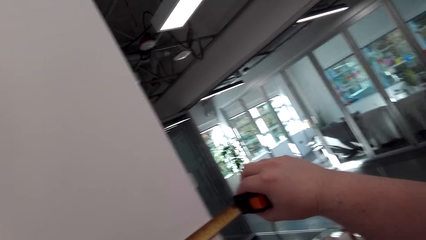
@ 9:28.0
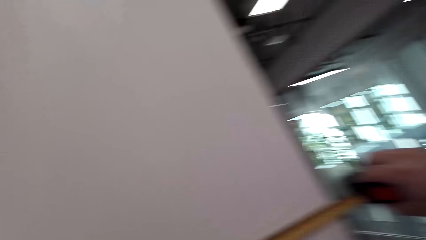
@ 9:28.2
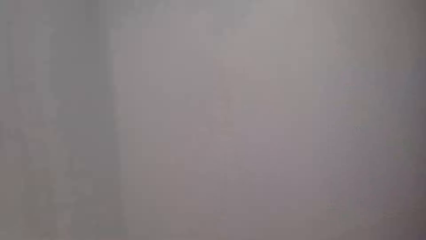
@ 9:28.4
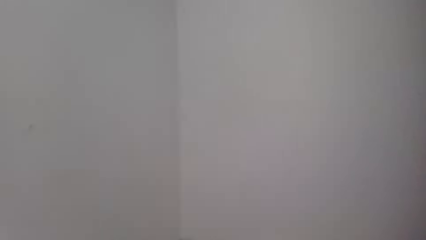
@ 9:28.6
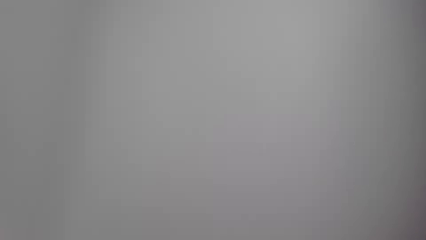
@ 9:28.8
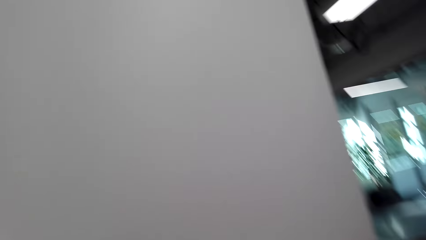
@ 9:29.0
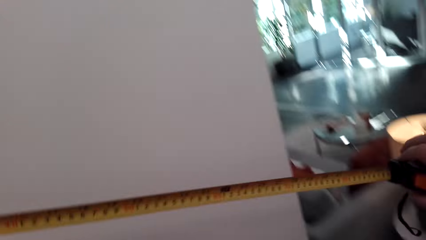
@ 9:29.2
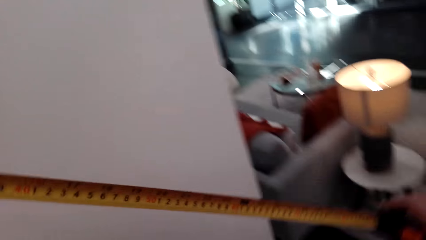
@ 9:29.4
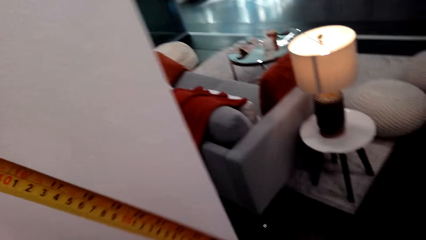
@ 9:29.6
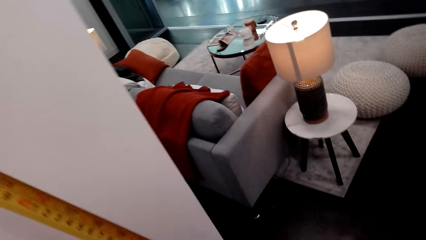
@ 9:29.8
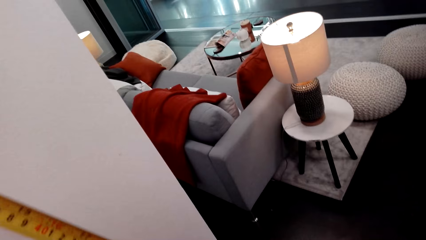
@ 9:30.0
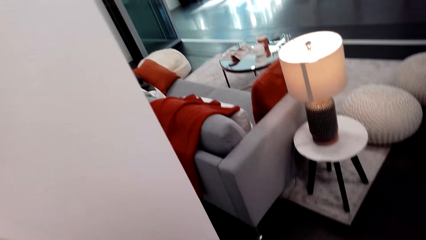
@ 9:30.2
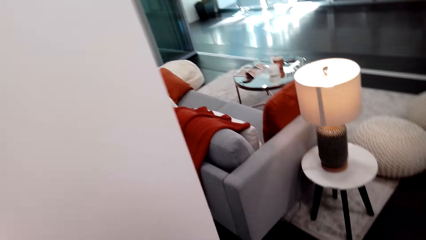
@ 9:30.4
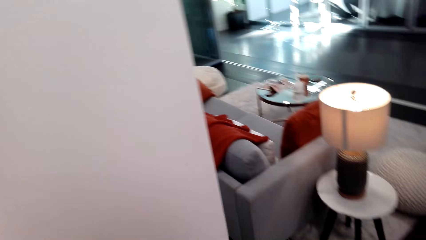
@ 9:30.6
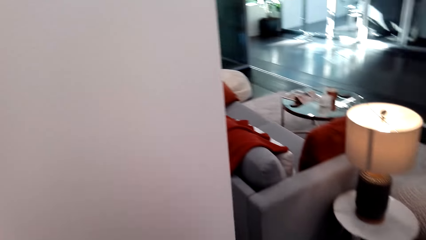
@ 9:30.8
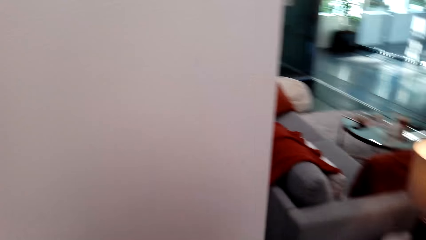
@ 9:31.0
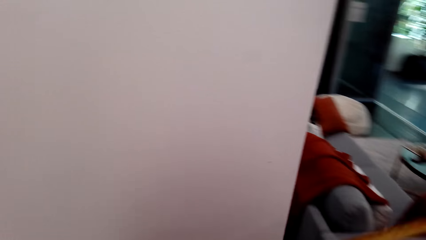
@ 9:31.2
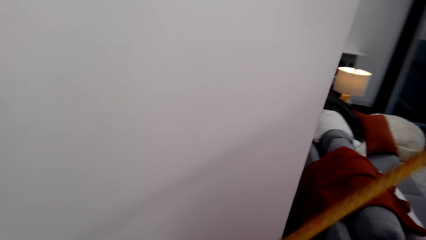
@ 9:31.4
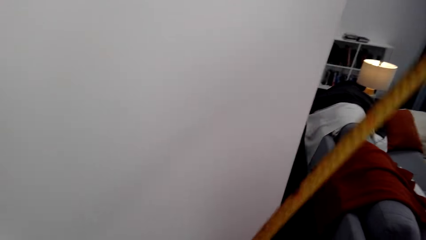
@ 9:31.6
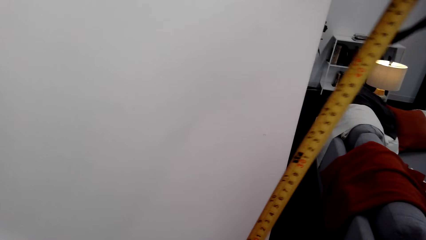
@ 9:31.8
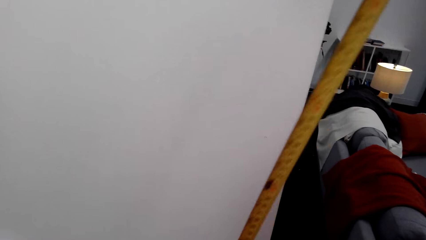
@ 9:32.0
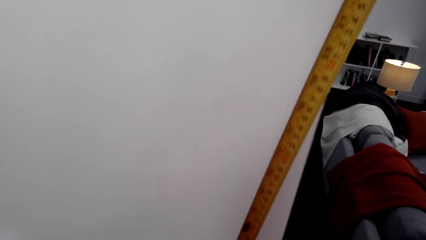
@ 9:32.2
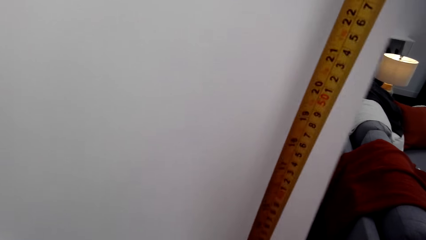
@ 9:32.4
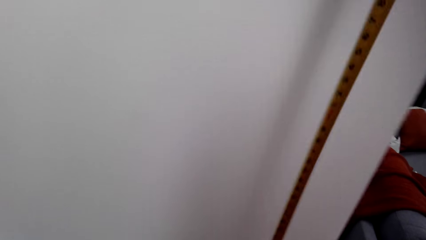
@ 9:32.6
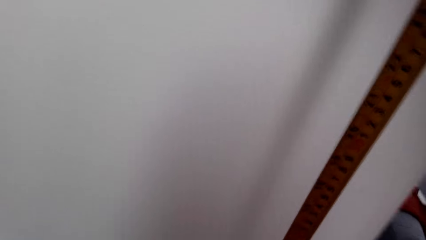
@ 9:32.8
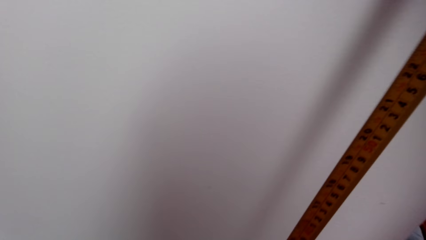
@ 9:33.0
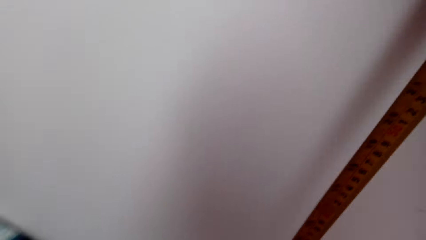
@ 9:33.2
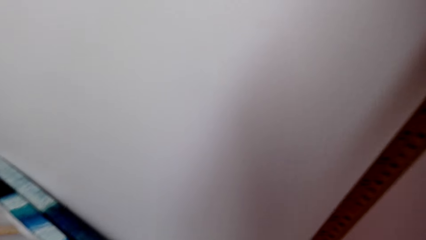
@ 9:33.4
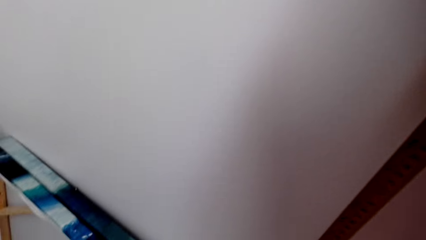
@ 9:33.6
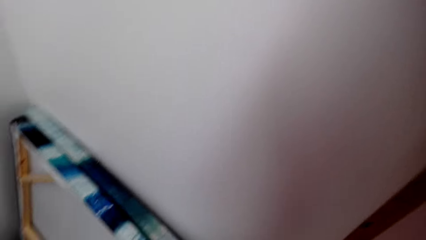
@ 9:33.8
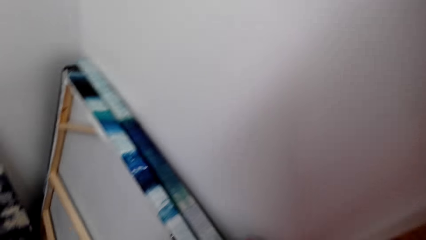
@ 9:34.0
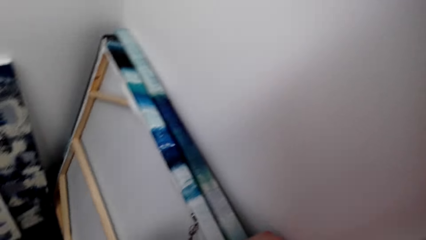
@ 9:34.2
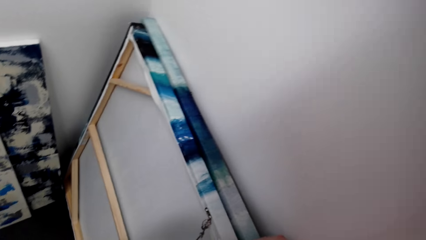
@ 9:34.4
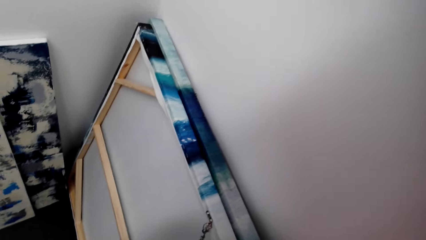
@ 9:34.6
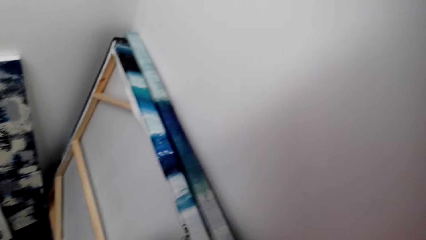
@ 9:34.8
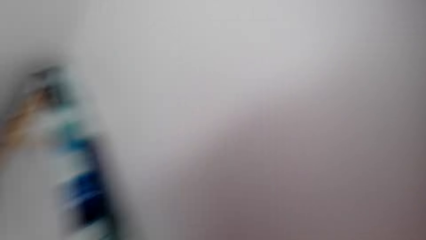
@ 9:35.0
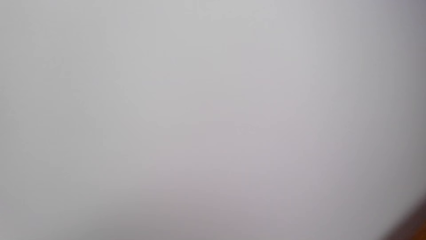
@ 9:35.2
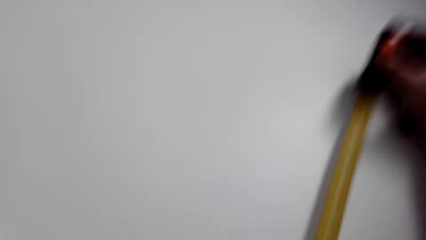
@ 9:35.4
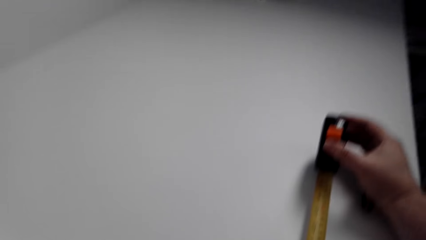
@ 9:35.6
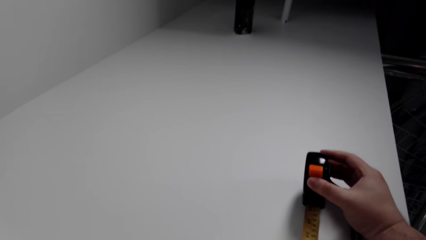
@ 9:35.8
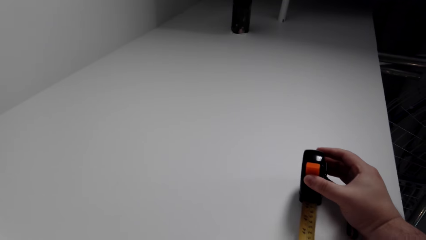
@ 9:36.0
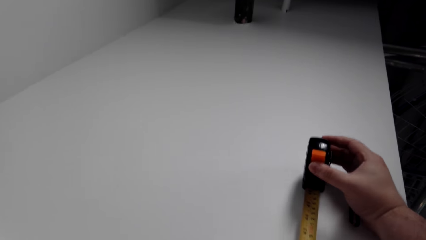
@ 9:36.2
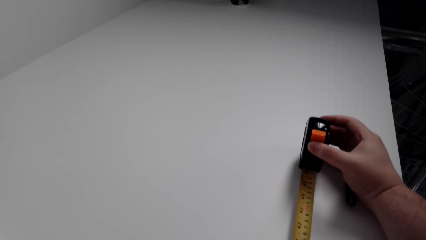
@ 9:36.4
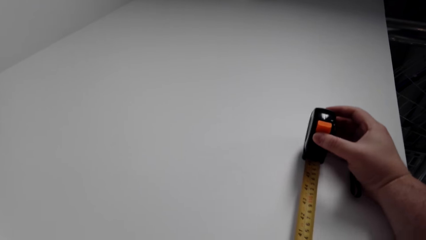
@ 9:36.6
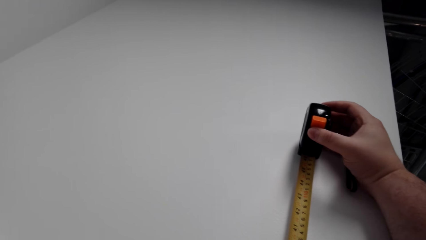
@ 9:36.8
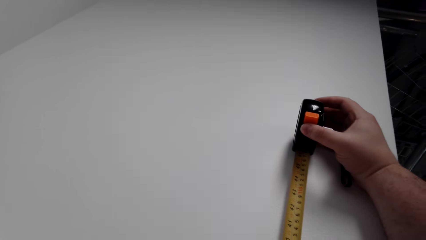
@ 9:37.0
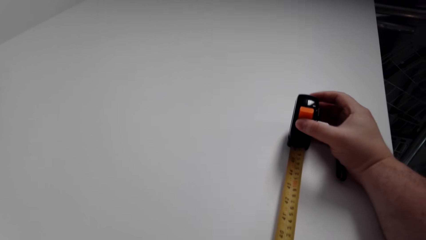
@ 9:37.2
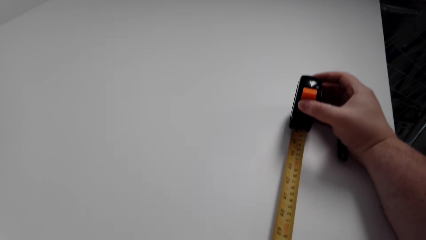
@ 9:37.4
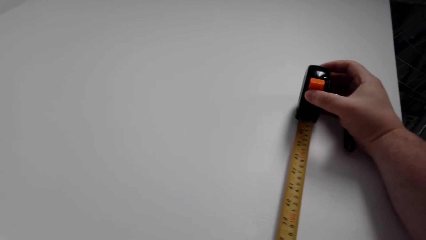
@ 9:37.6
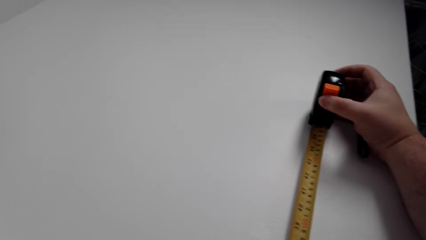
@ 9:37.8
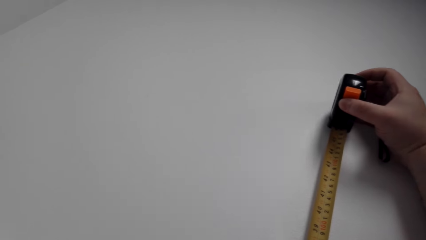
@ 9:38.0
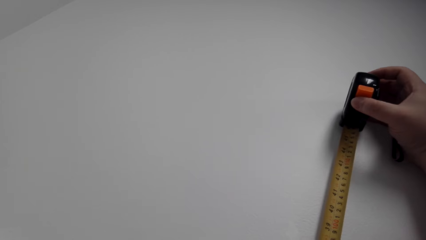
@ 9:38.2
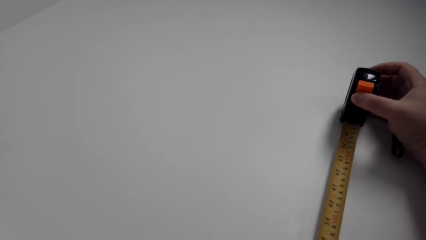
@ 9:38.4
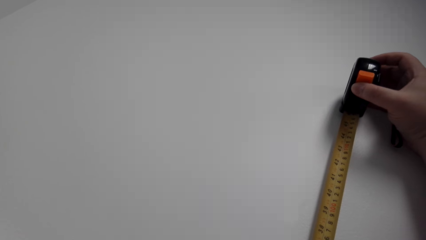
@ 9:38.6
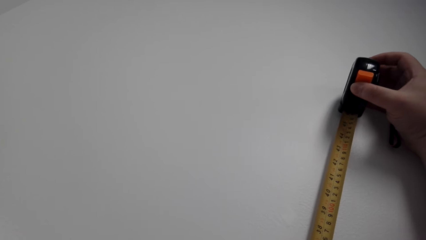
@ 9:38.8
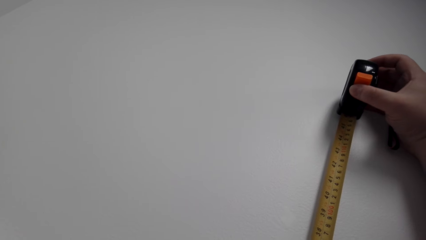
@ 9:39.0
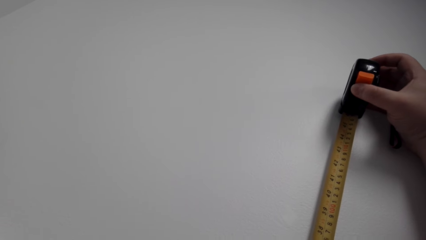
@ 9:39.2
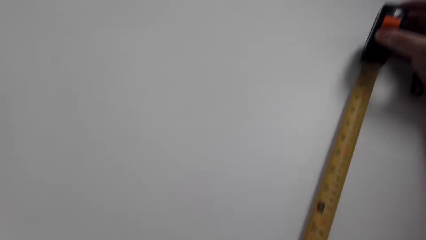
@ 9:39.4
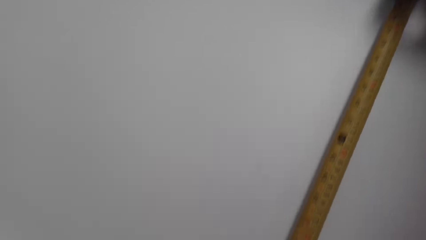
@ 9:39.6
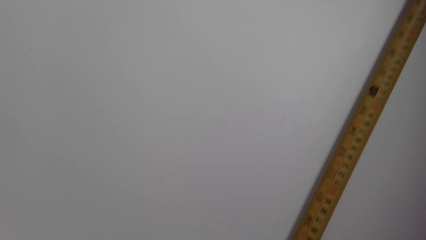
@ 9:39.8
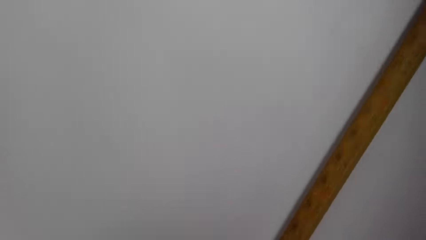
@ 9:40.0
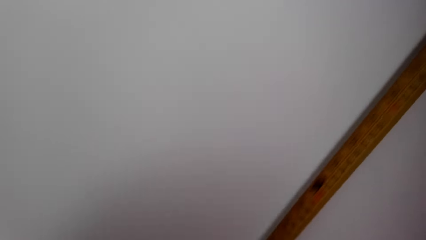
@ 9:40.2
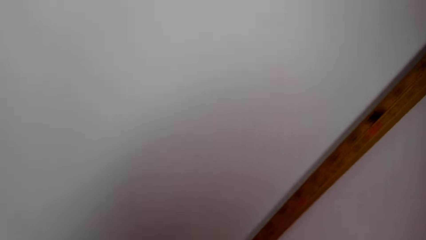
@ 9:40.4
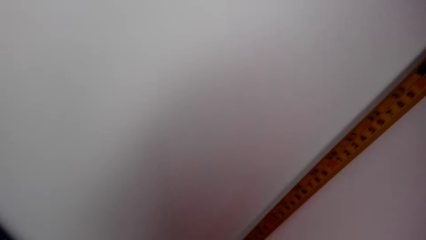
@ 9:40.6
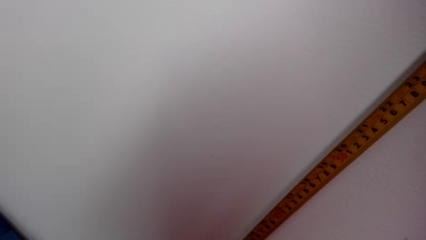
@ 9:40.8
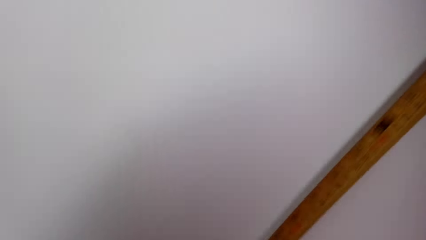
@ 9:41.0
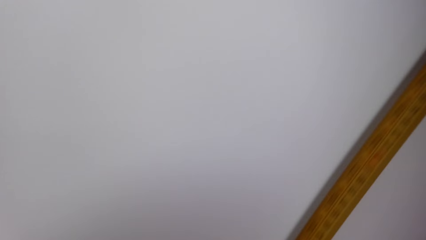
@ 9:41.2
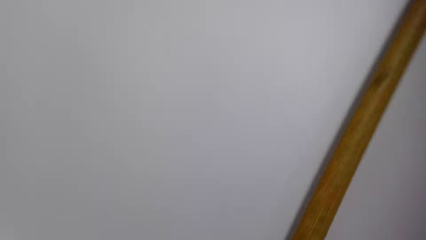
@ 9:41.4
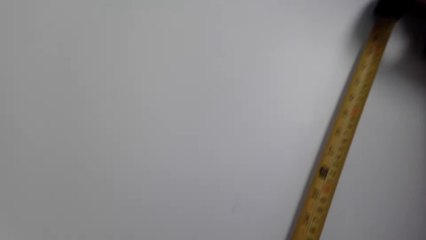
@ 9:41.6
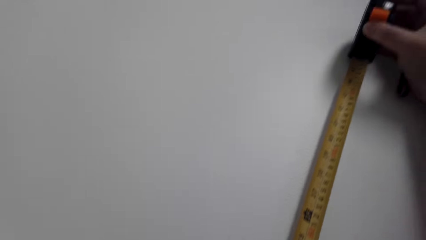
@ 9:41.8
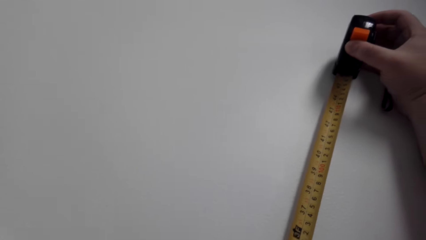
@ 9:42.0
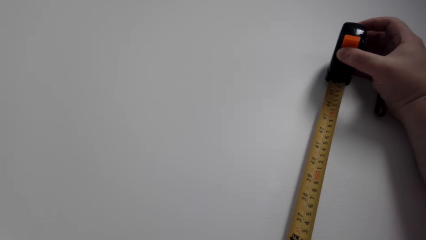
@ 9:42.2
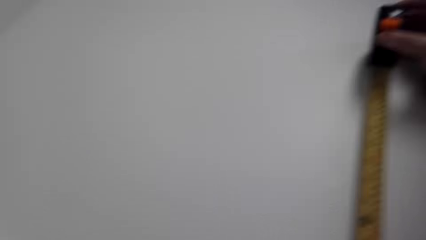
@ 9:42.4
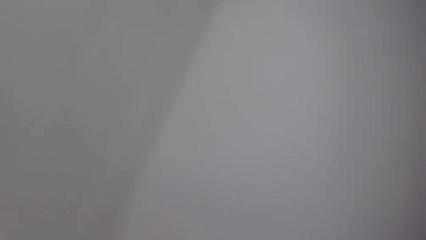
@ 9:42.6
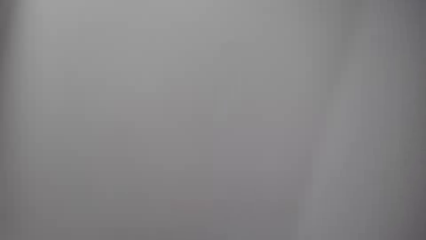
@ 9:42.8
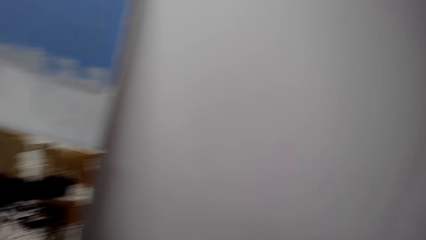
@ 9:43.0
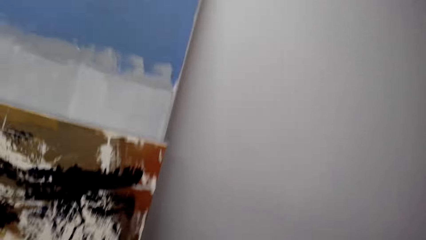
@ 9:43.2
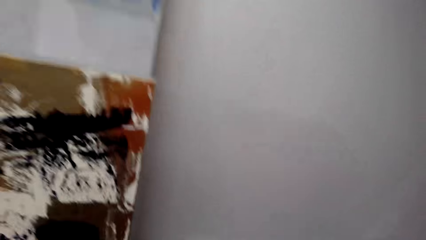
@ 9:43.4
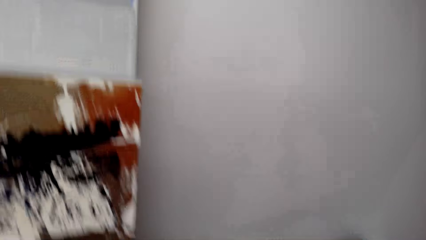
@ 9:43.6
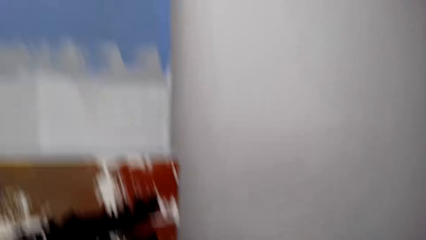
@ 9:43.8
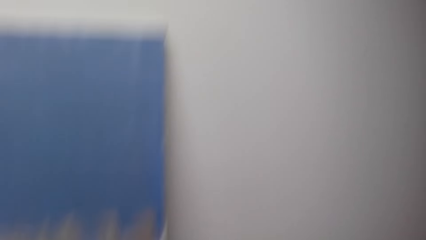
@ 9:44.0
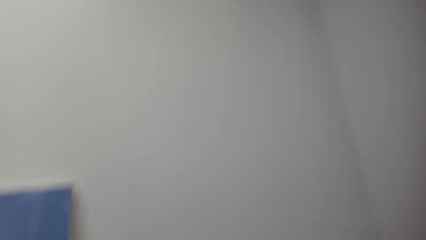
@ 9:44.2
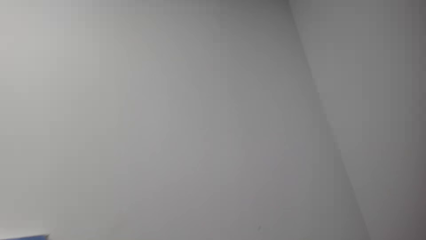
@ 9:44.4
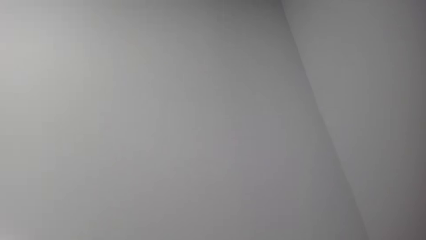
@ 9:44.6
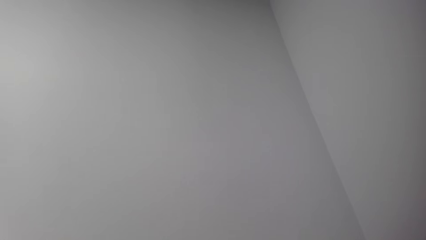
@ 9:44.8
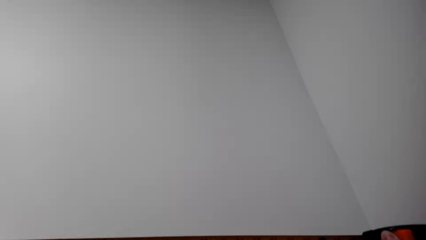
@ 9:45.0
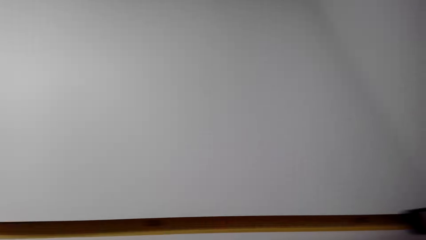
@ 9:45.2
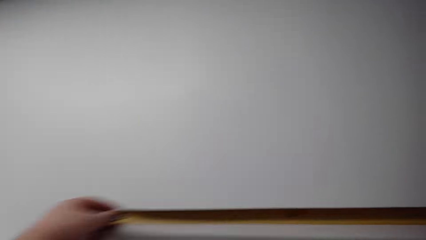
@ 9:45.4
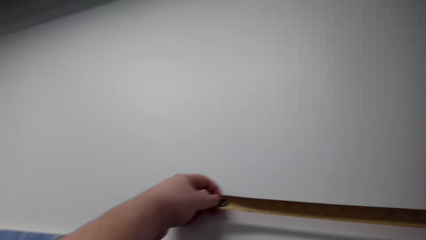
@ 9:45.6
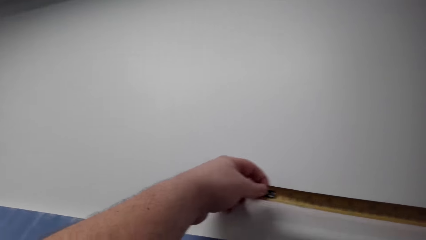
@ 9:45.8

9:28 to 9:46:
The camera wearer looks around. They measure on the wall with a tape measure. They walk around.
